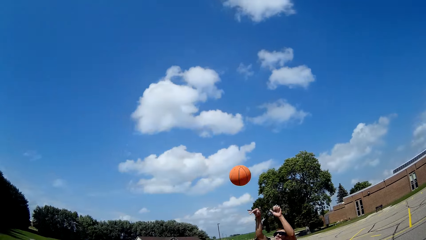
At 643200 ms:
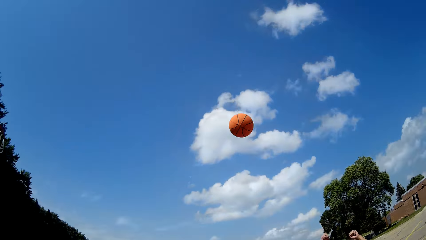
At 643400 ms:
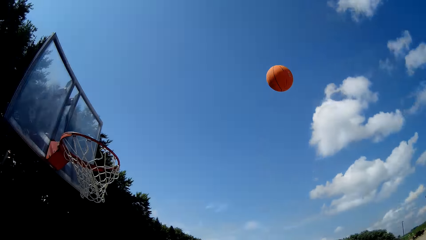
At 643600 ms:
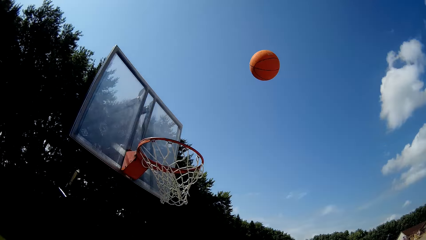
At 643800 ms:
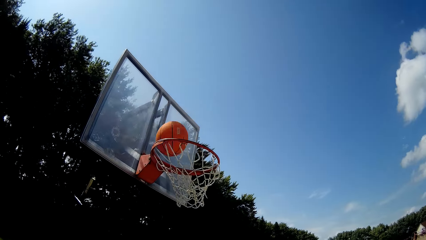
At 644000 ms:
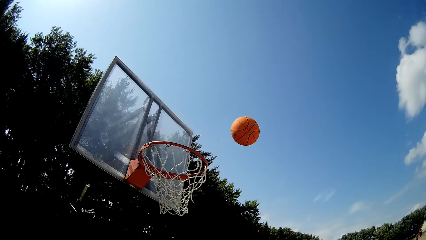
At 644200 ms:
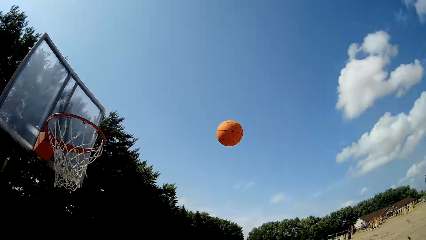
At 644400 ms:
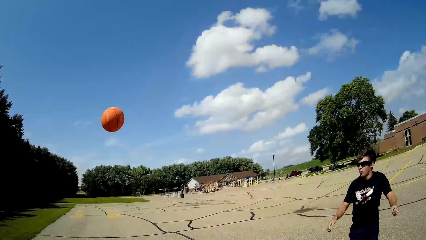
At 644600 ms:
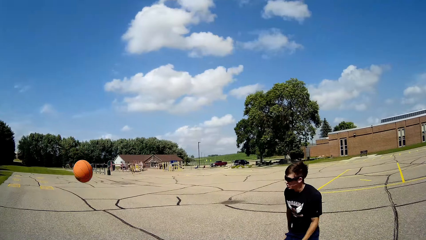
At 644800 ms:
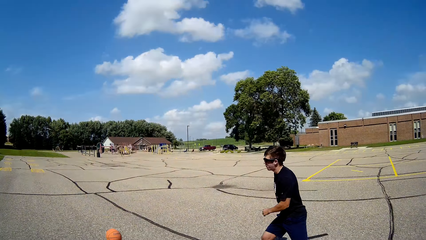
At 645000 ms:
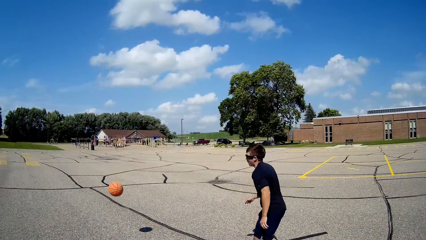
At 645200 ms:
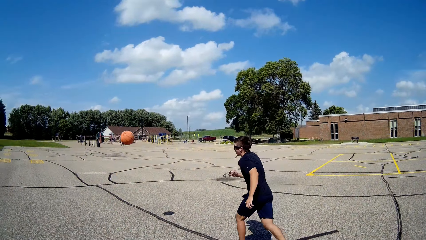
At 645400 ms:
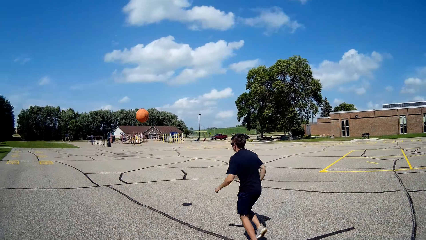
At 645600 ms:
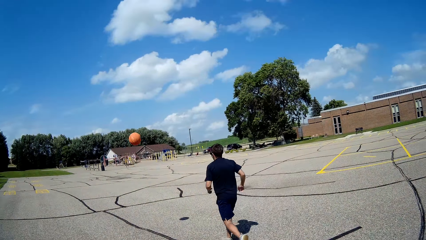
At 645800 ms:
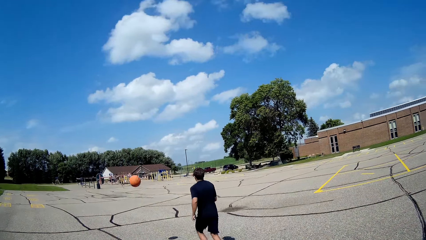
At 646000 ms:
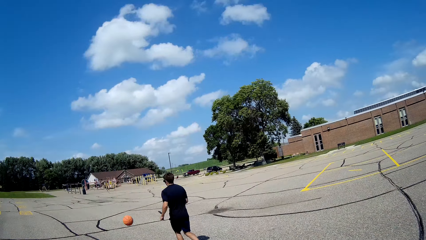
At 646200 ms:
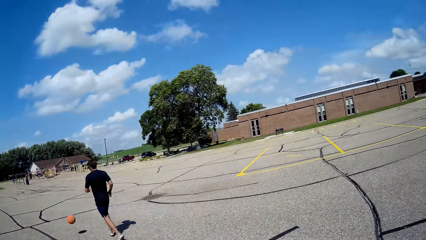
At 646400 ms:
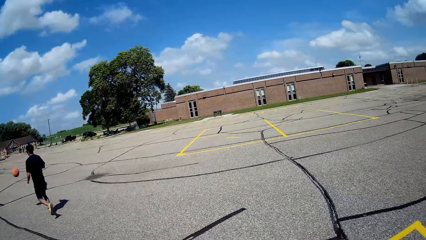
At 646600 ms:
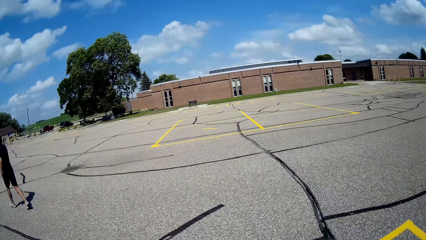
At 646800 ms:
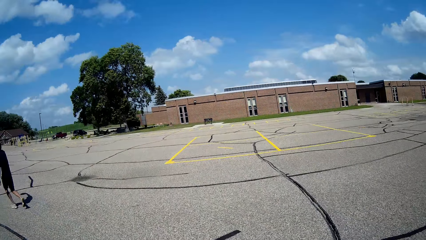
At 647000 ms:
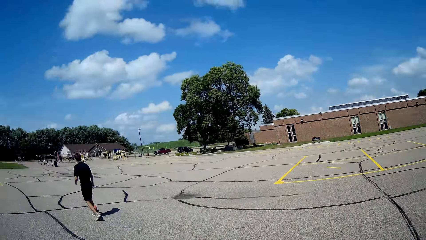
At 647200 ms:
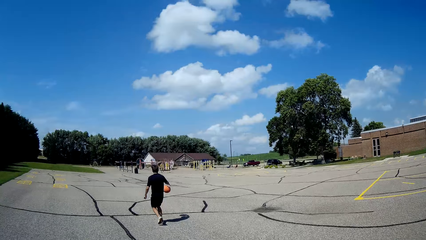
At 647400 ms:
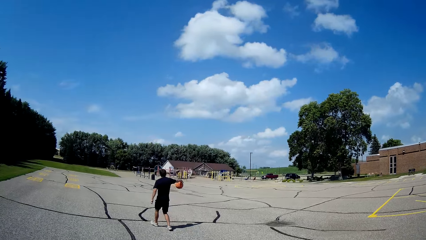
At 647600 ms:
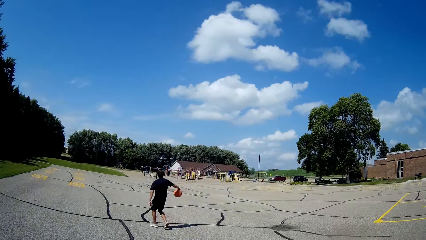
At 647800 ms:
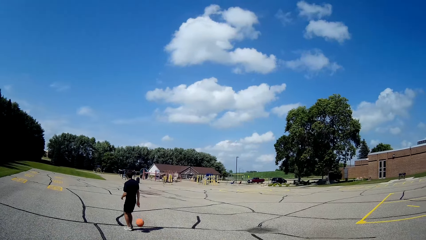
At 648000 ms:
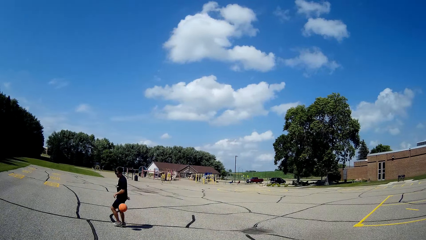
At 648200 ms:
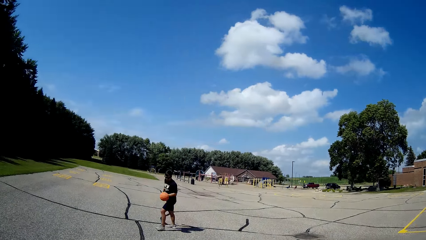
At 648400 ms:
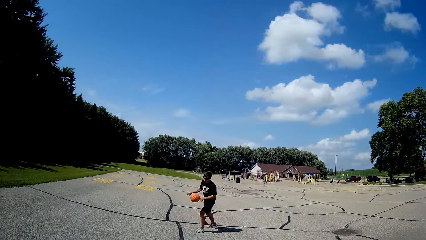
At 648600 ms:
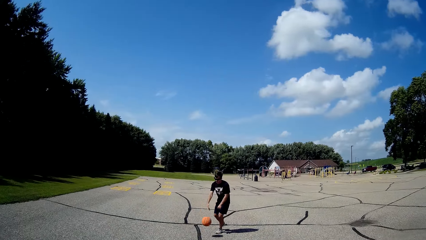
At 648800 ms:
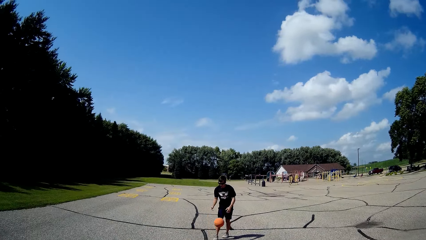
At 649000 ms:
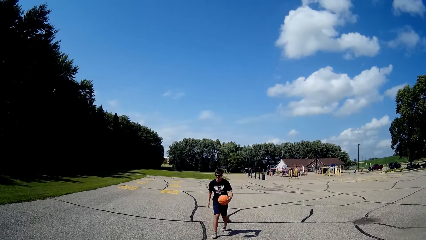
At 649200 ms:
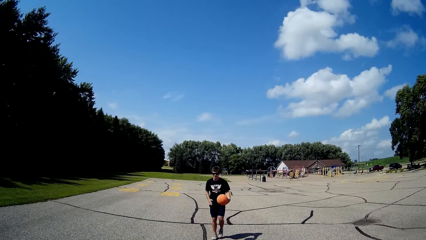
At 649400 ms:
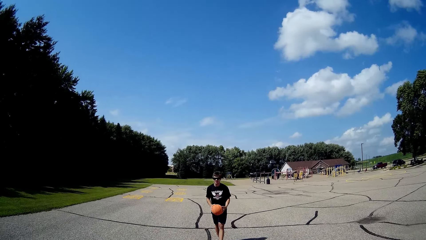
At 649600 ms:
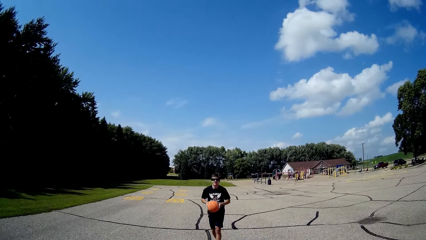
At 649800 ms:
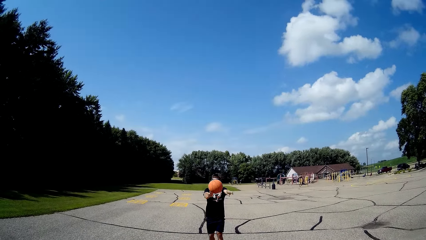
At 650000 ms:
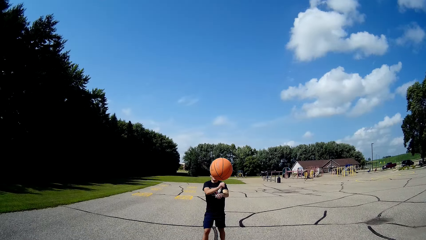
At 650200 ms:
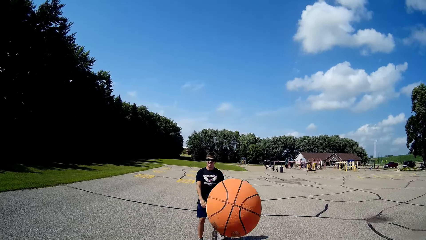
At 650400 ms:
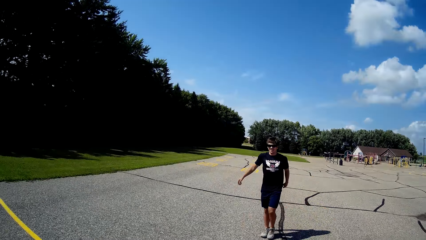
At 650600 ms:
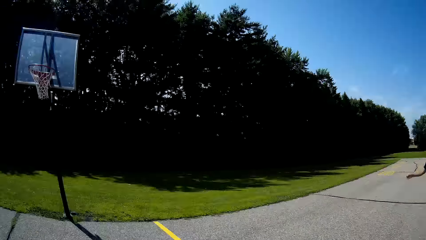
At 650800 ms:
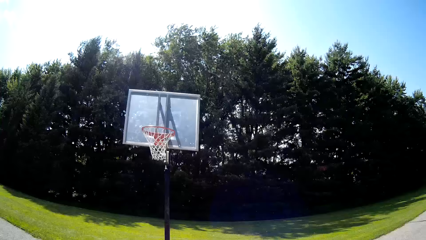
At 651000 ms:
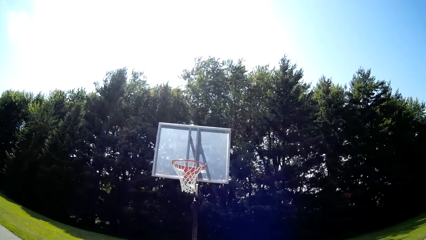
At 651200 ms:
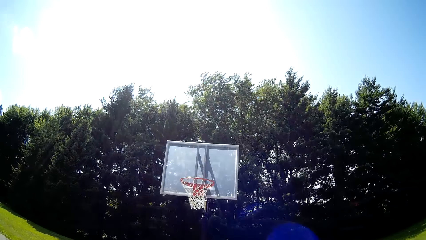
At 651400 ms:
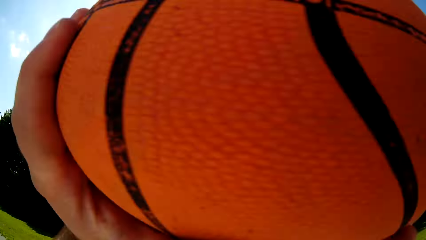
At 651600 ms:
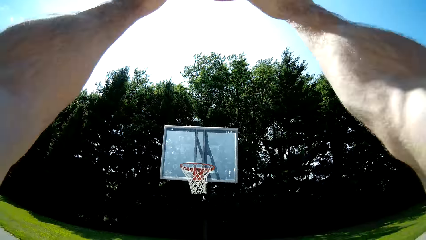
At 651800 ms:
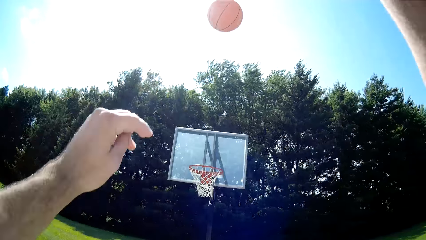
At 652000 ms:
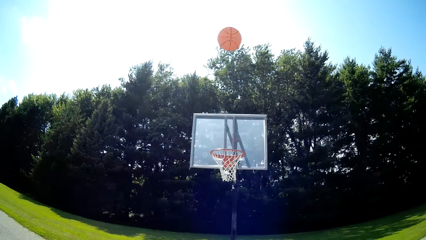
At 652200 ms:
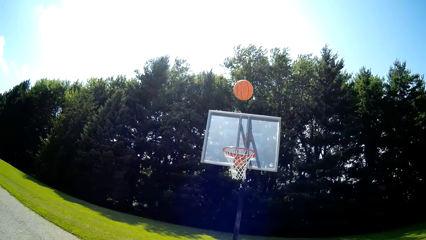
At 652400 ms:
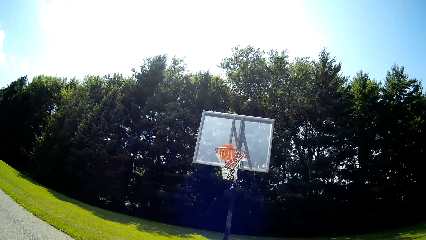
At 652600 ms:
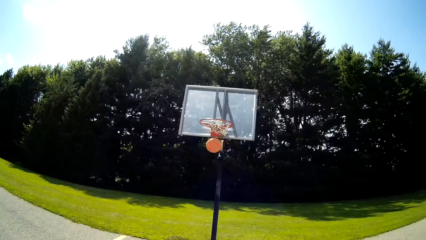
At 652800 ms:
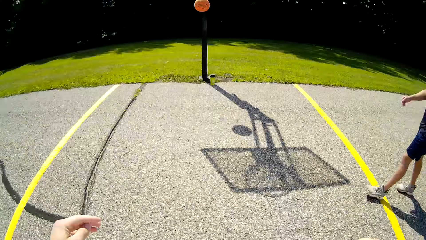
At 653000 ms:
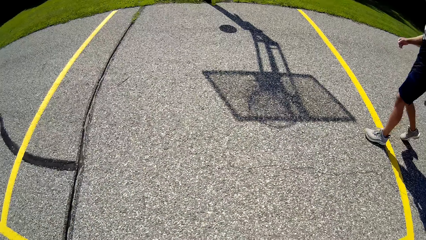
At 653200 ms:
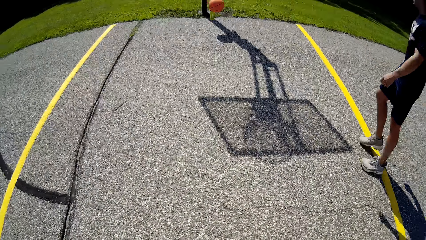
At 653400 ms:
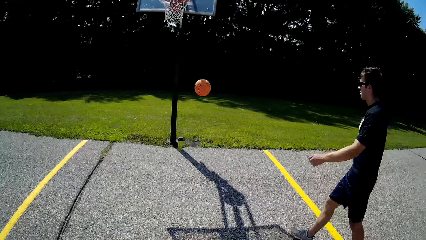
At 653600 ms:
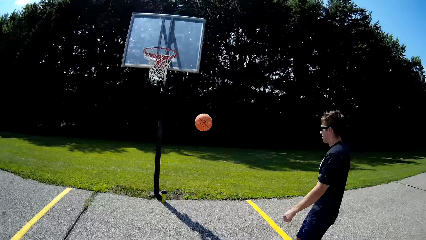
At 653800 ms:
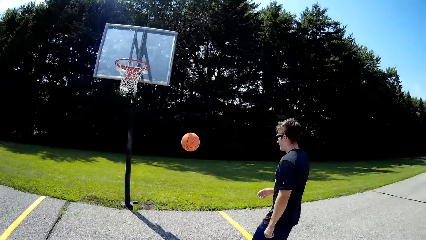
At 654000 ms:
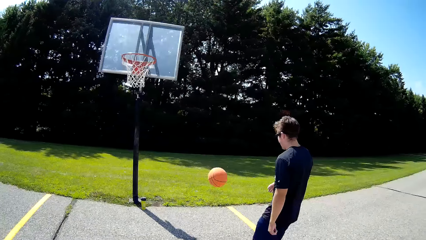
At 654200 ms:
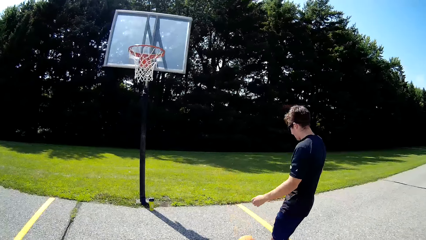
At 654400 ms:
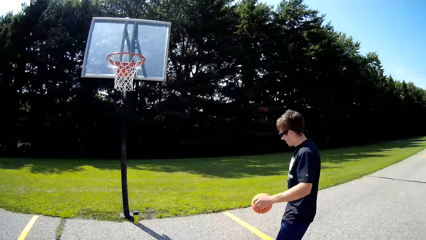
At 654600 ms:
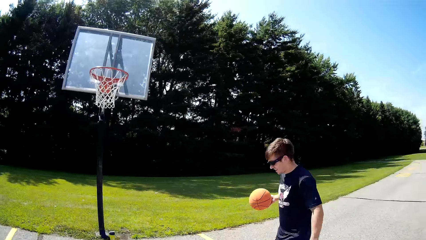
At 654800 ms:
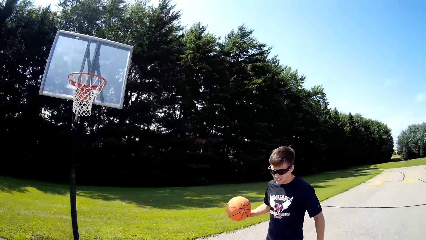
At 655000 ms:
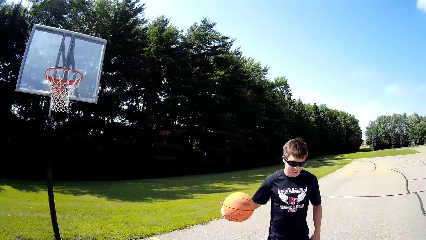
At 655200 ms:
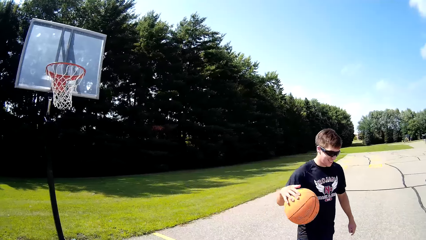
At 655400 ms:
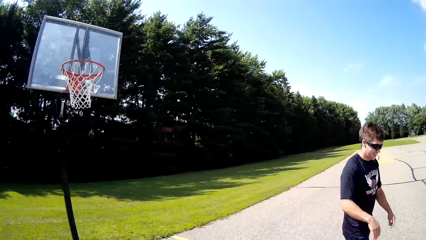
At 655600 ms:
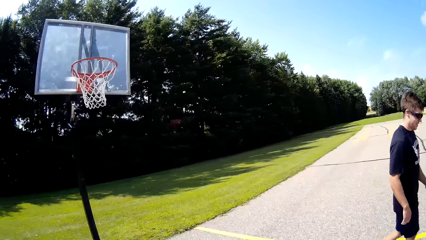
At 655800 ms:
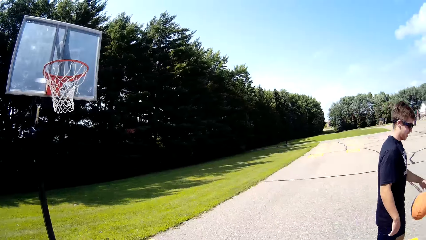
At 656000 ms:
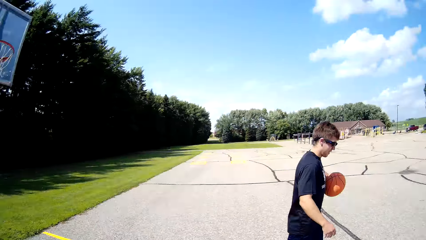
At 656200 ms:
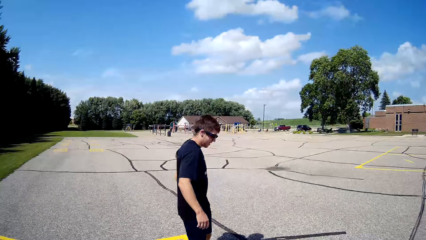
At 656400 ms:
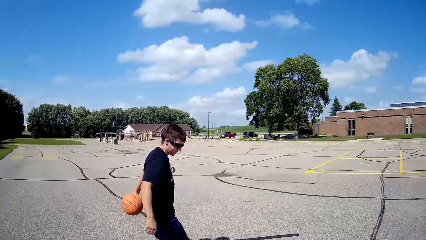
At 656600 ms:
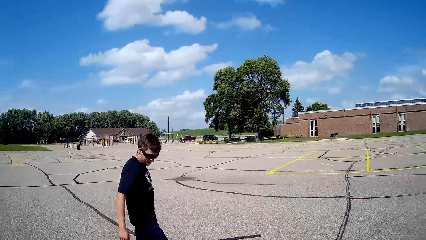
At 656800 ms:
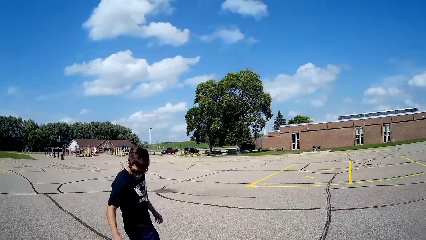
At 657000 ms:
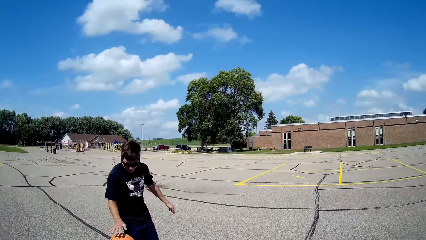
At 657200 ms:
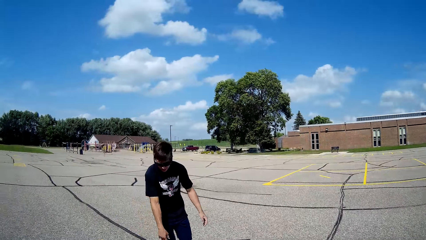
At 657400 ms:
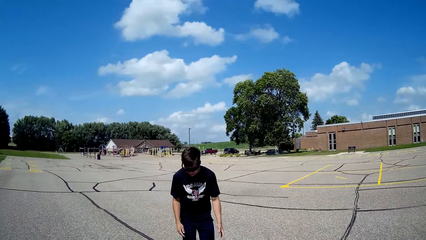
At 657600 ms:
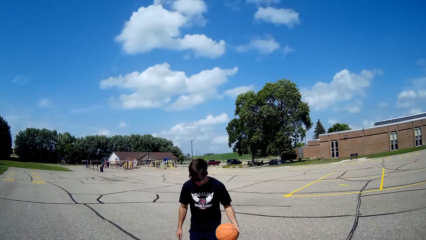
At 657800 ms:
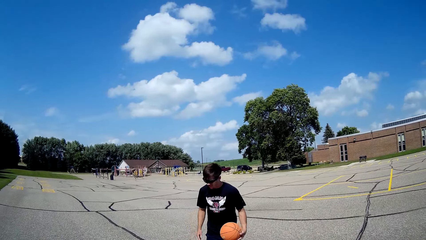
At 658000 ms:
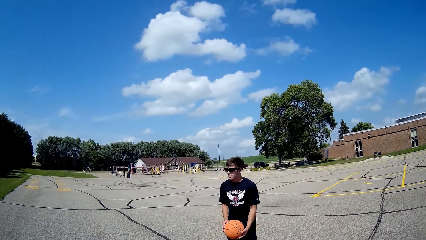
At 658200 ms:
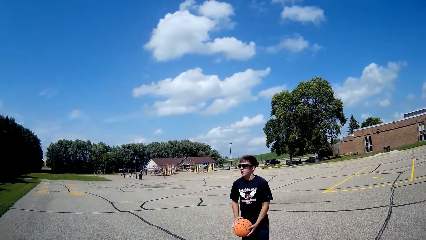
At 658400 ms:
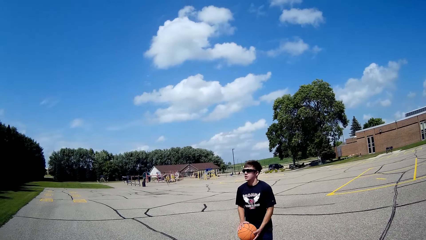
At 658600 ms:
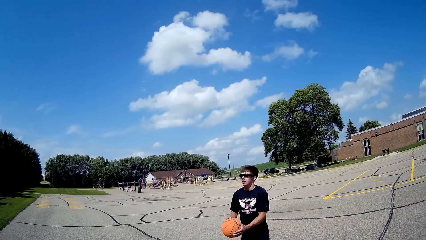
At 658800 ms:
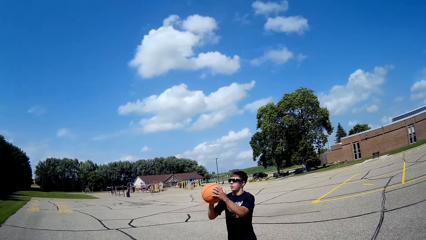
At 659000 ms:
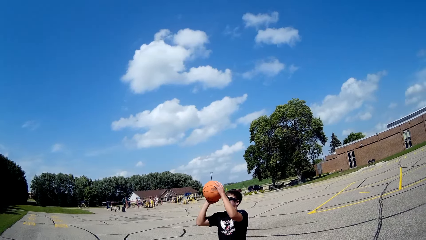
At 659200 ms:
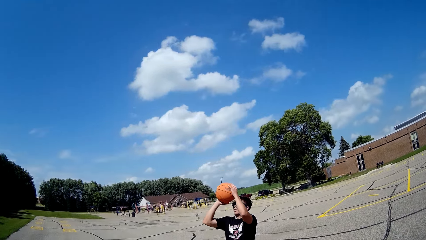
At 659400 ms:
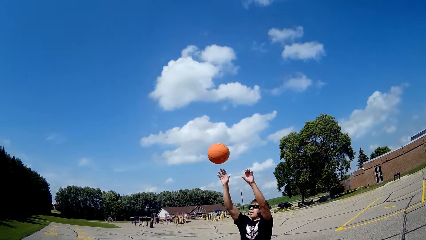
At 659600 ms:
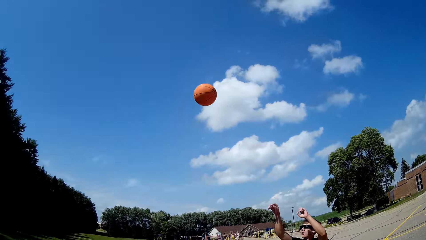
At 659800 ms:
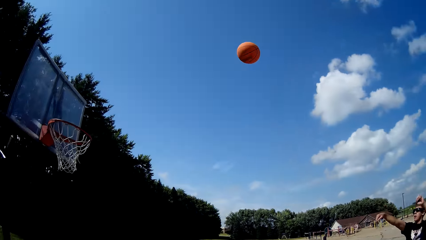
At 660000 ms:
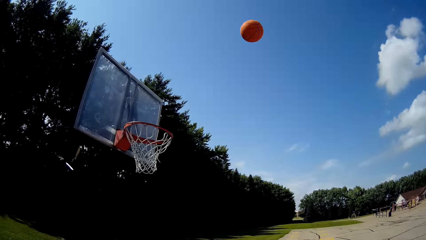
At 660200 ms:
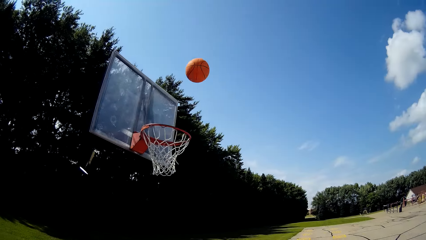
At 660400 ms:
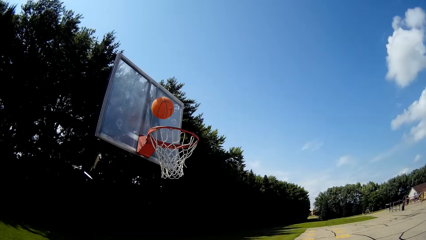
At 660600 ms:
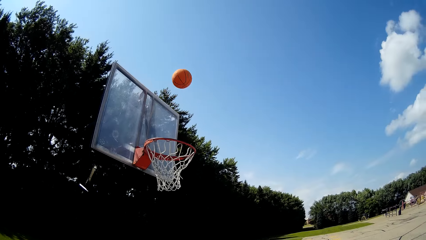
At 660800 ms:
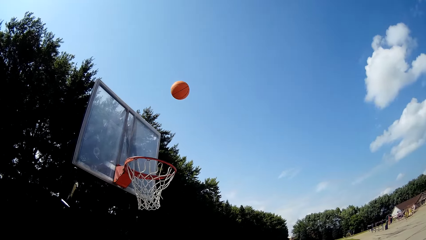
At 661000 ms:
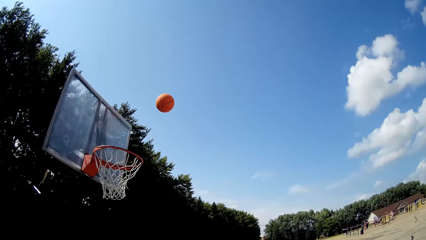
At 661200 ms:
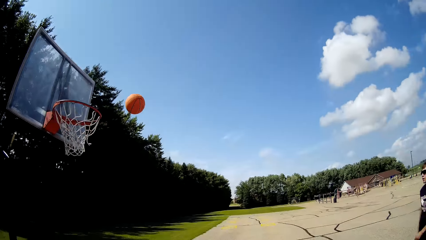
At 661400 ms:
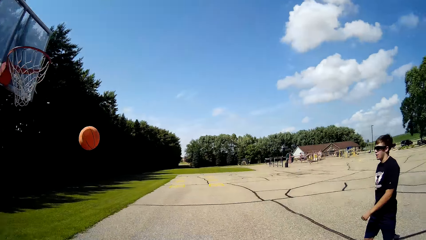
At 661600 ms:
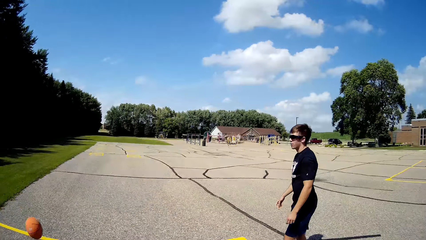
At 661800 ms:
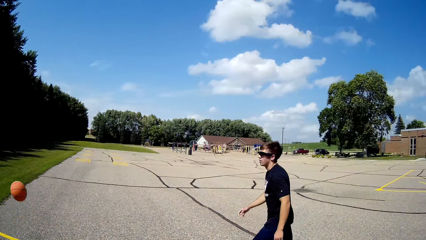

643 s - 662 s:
A person runs for the ball. The person passes the ball at the camera wearer. The camera wearer takes the basketball. They make a shot. They throw the ball in the pitch. The person picks up the ball. The camera wearer talks to the person. The person dribbles the ball. The person makes a shot.
